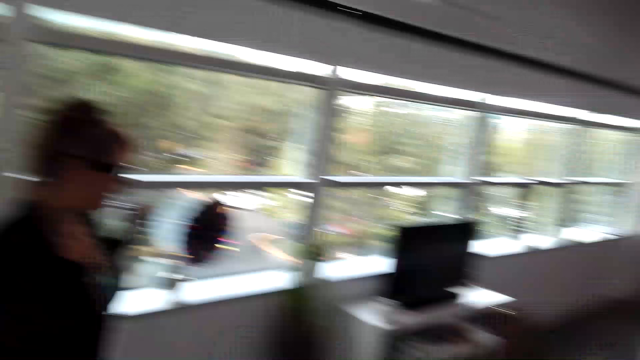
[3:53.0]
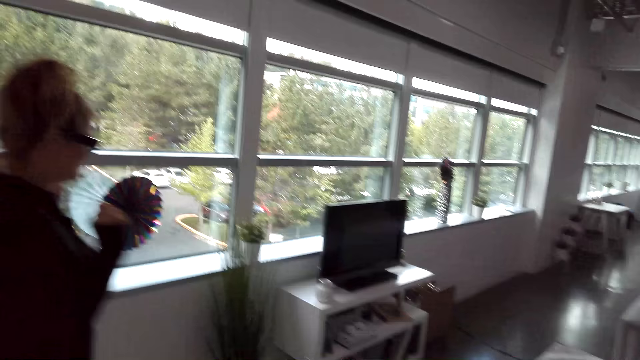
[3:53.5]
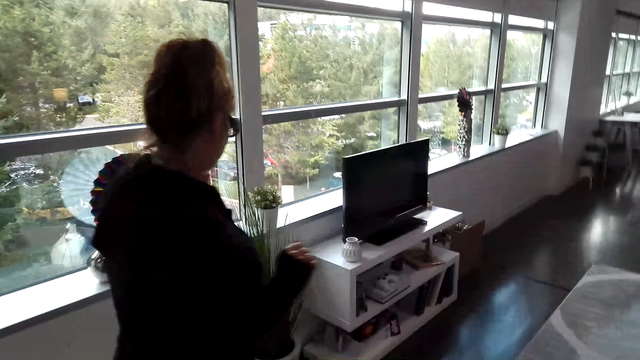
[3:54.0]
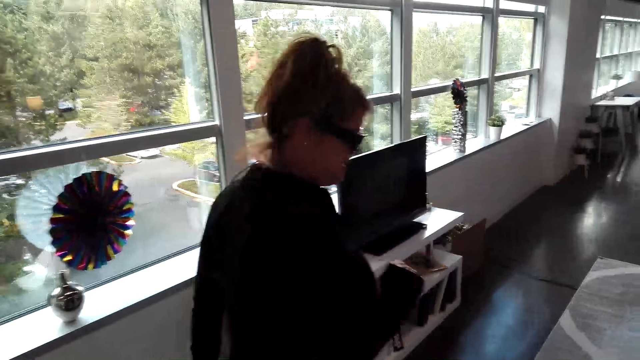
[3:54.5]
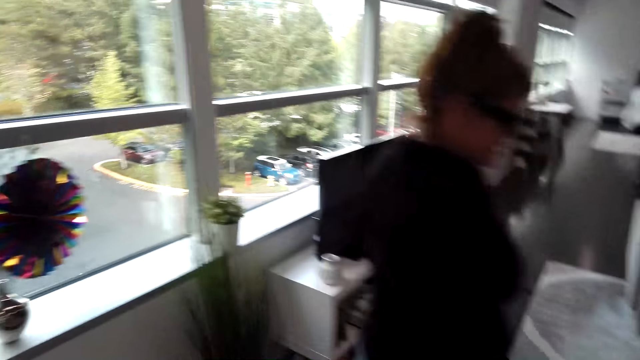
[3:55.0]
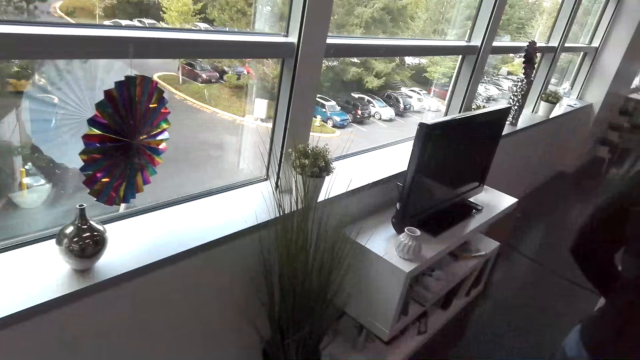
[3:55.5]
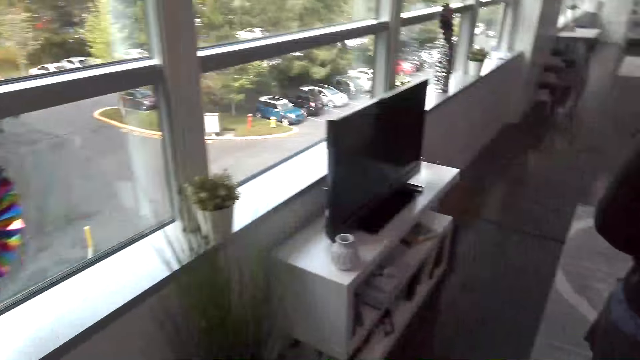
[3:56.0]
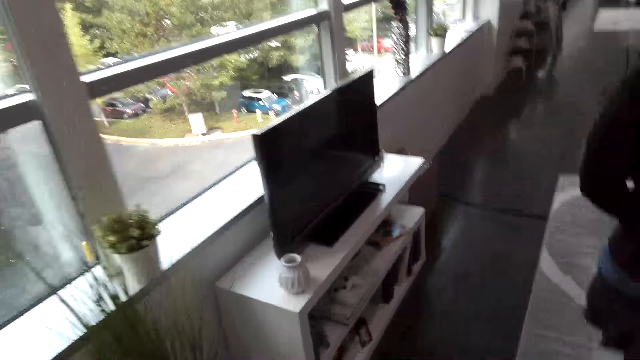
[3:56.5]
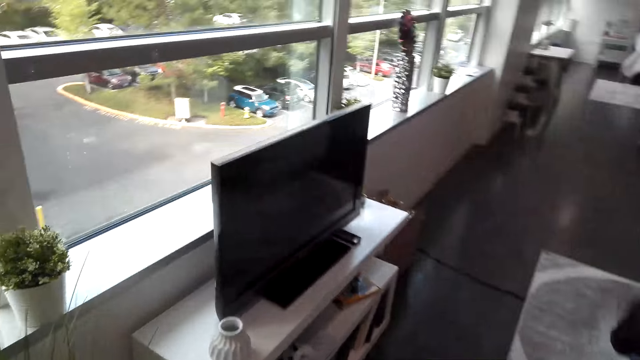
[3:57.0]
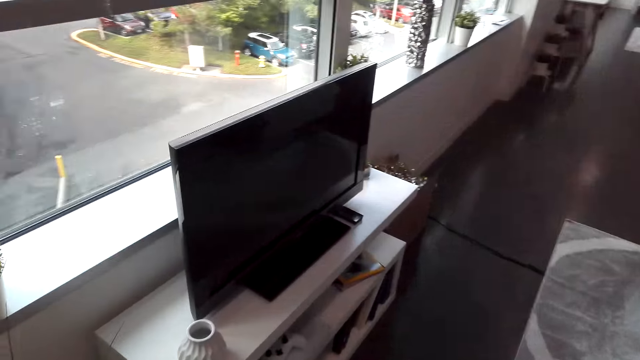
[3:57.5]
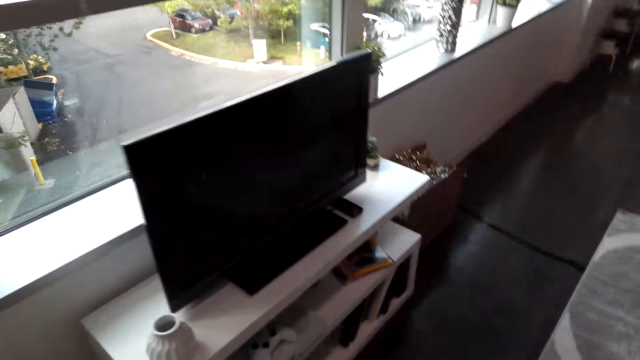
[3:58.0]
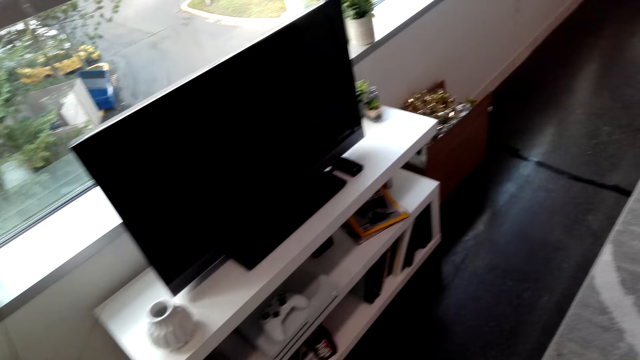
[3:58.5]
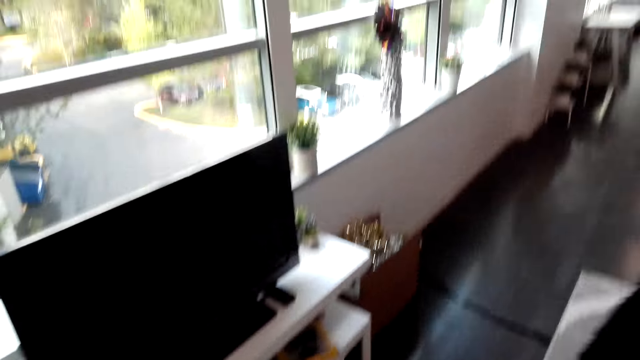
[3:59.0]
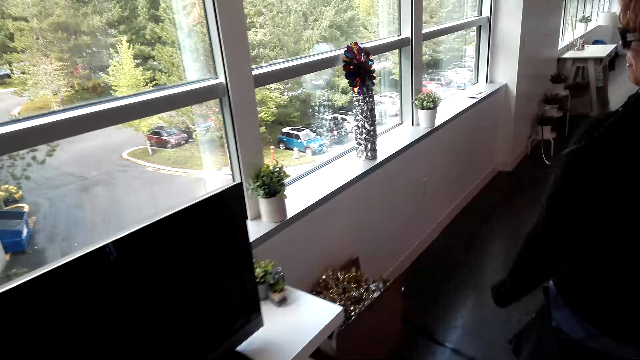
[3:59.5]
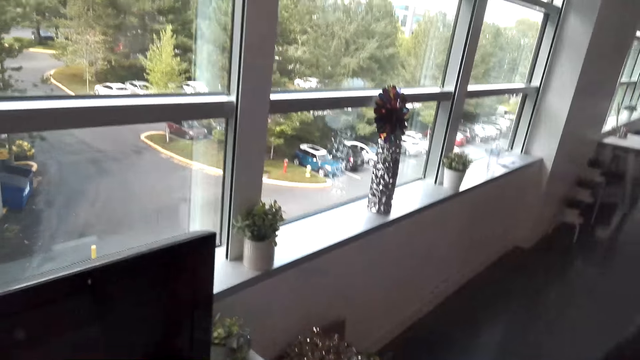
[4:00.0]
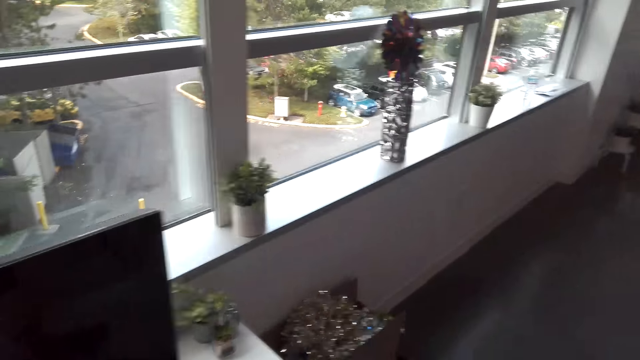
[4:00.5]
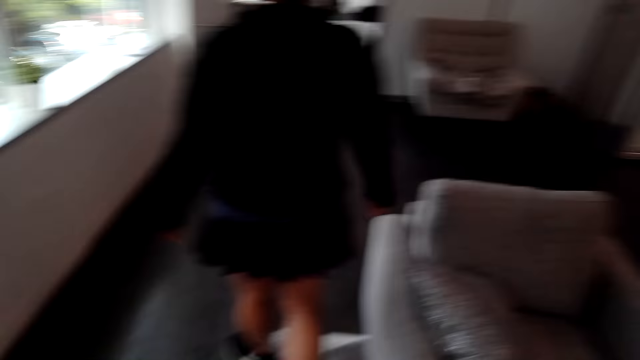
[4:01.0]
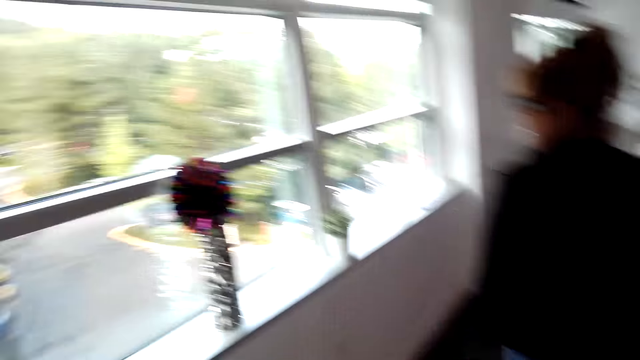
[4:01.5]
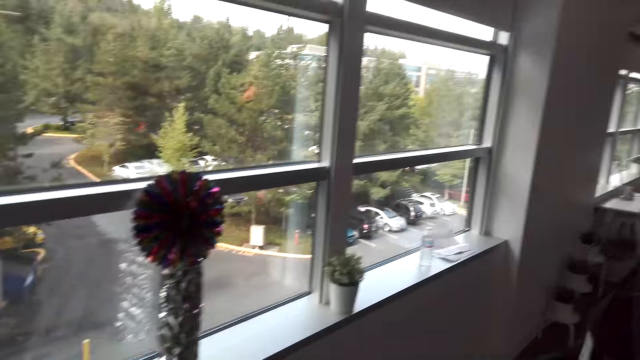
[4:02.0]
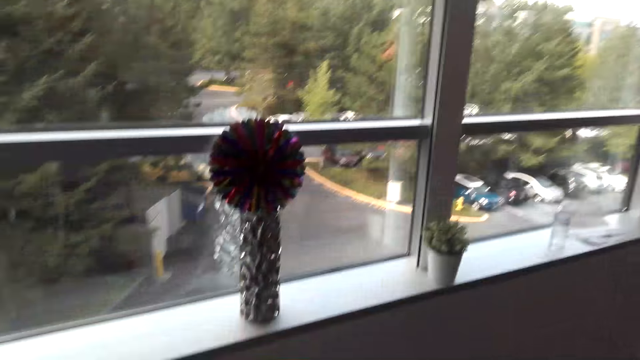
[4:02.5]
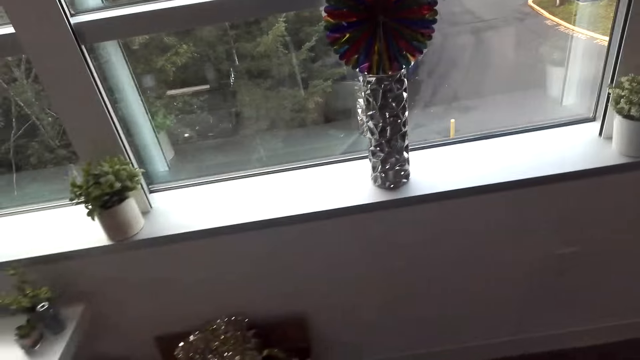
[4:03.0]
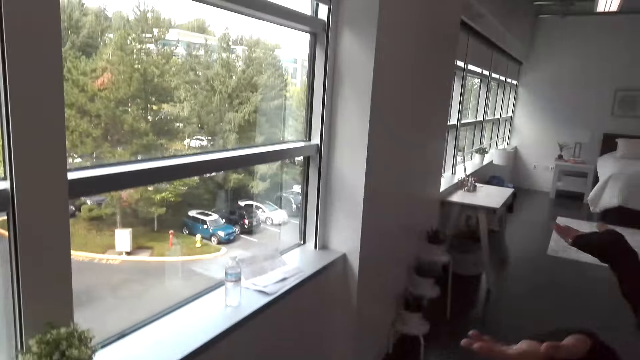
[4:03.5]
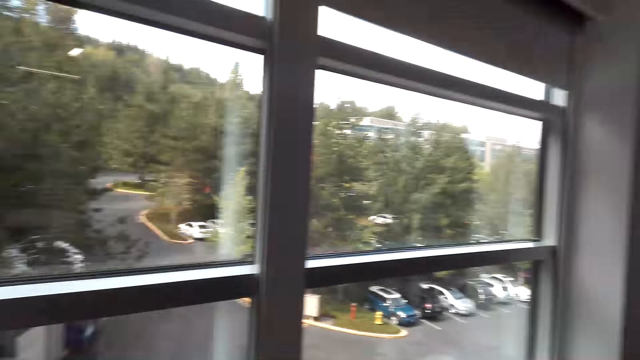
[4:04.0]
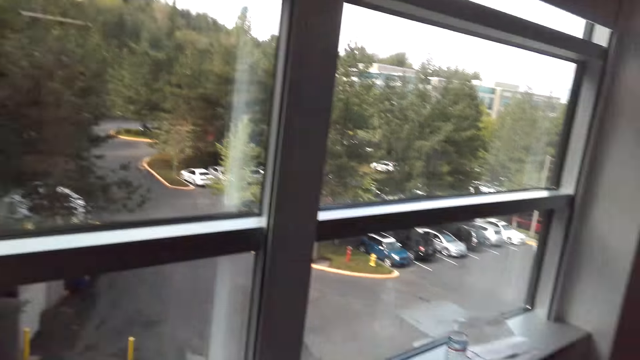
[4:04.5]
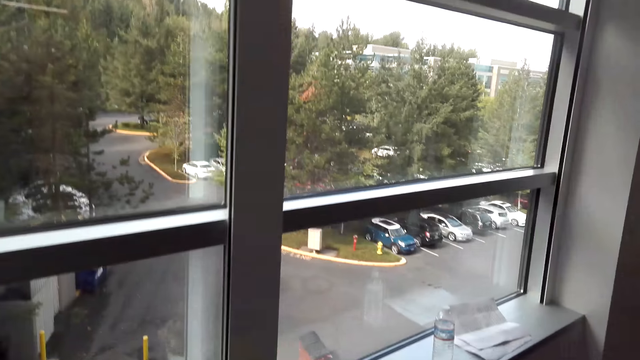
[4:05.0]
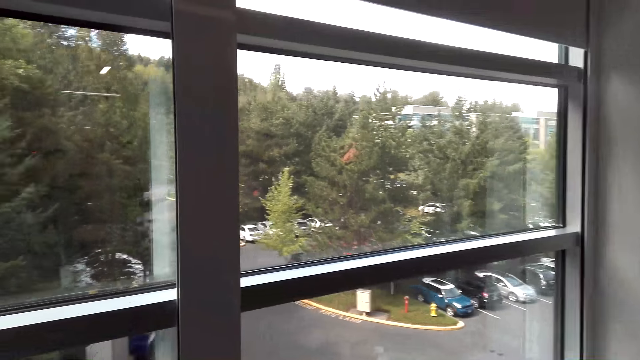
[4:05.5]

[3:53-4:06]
A woman dialogues with the camera wearer. The camera wearer talks to the woman. The woman goes to the living room. The camera wearer walks to the living room. The woman dialogues with the camera wearer. The woman walks. The camera wearer talks to the woman. The woman dialogues with the camera wearer again. The camera wearer looks at the TV cabinet. The woman dialogues with the camera wearer. The camera wearer looks outside the window. The woman walks.

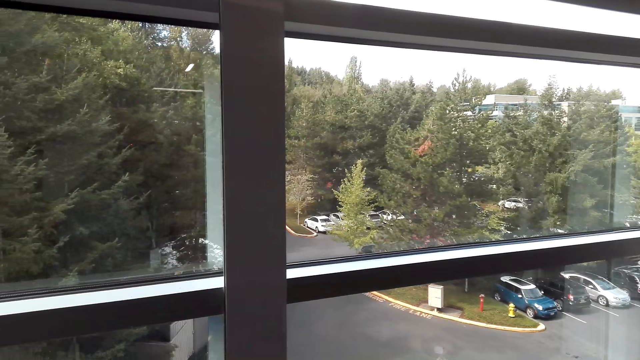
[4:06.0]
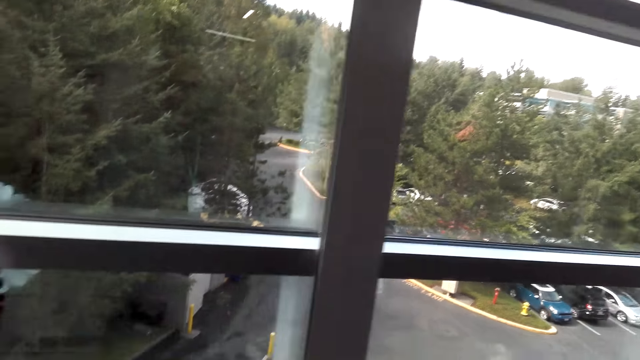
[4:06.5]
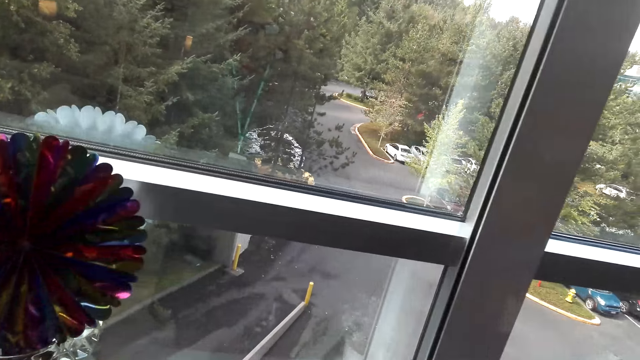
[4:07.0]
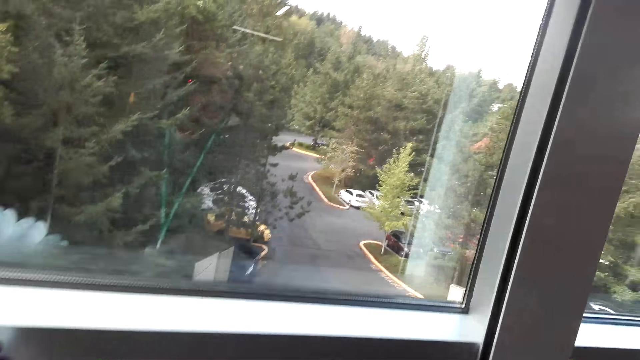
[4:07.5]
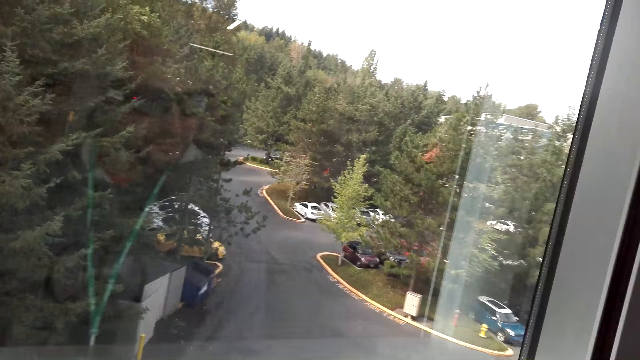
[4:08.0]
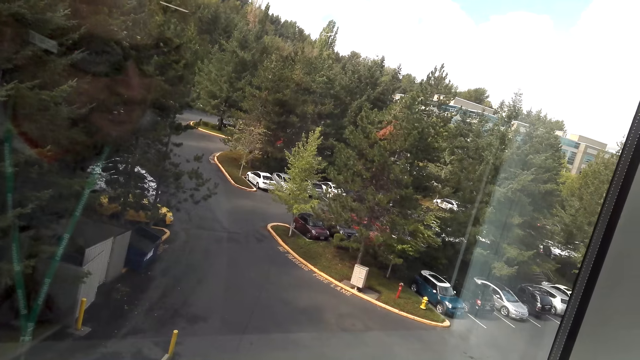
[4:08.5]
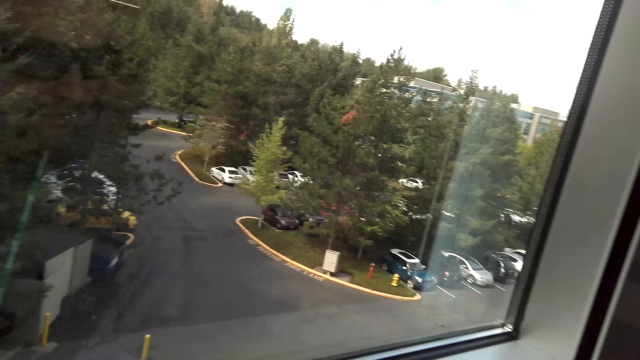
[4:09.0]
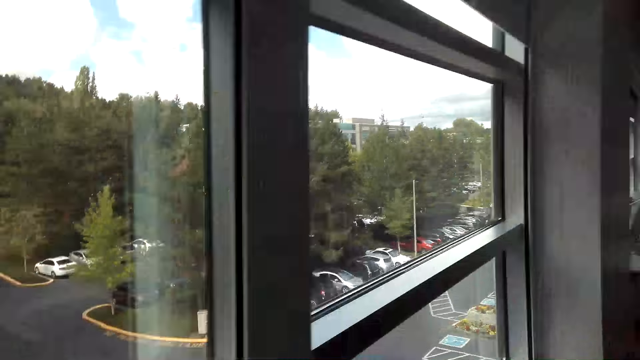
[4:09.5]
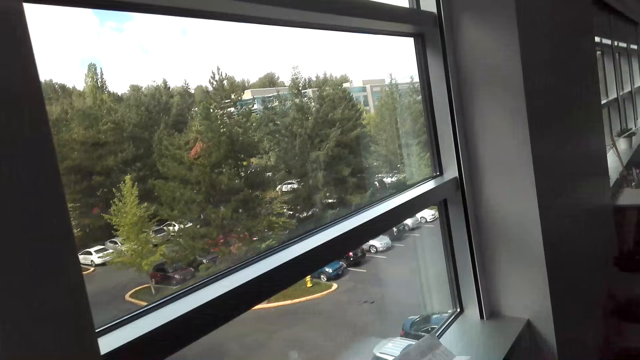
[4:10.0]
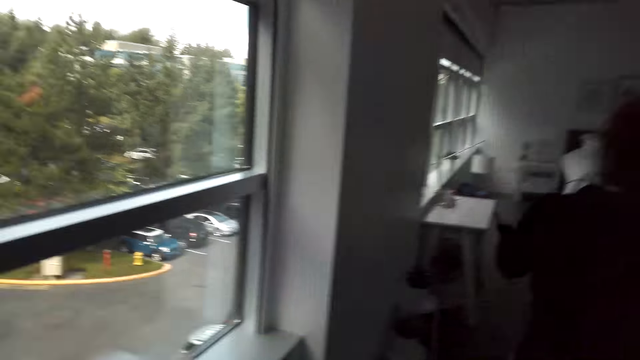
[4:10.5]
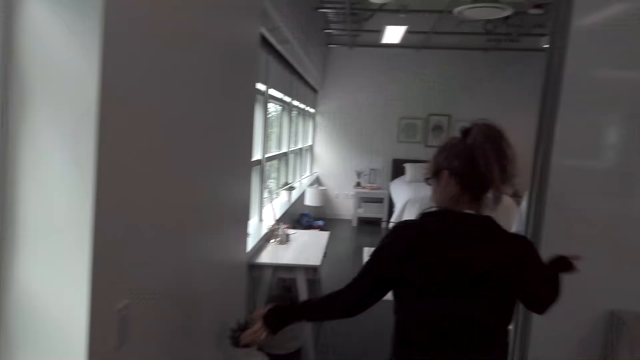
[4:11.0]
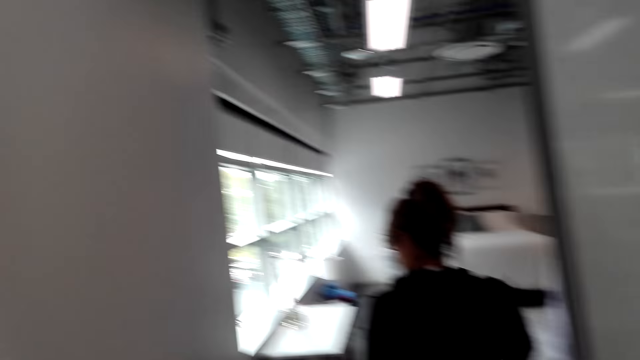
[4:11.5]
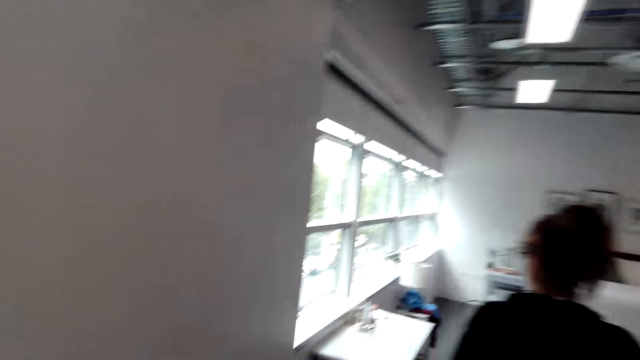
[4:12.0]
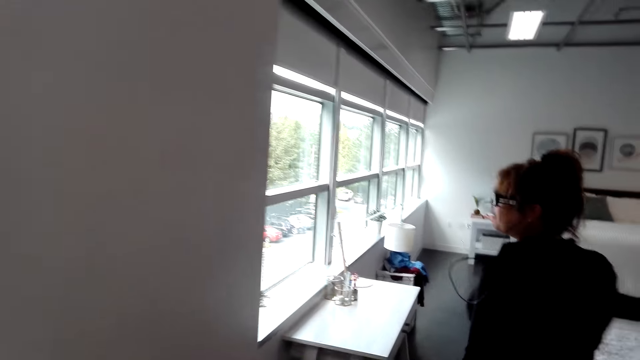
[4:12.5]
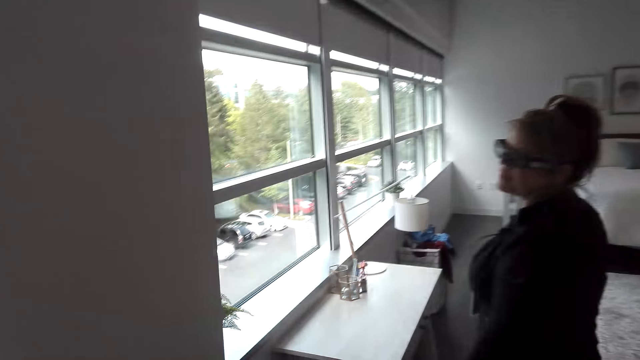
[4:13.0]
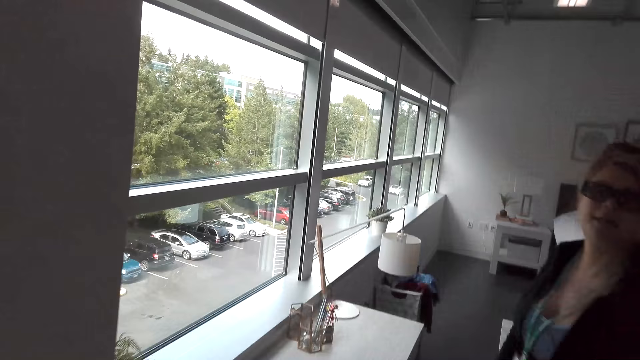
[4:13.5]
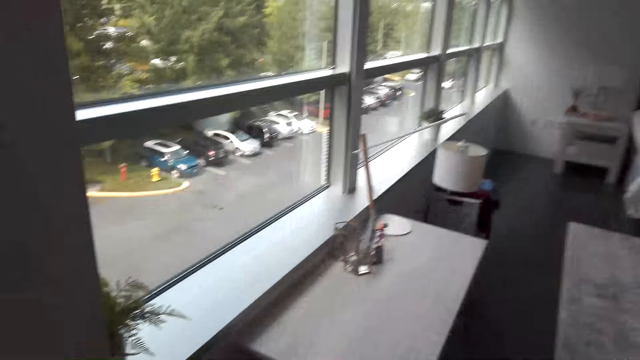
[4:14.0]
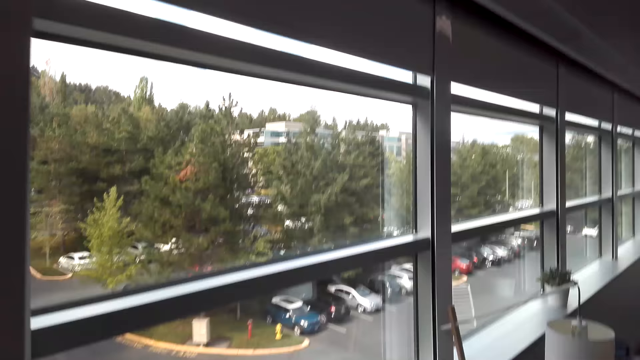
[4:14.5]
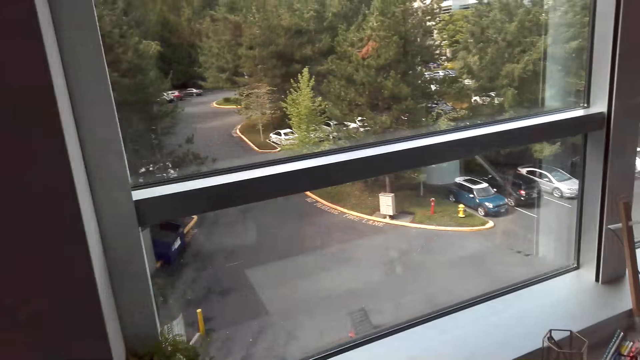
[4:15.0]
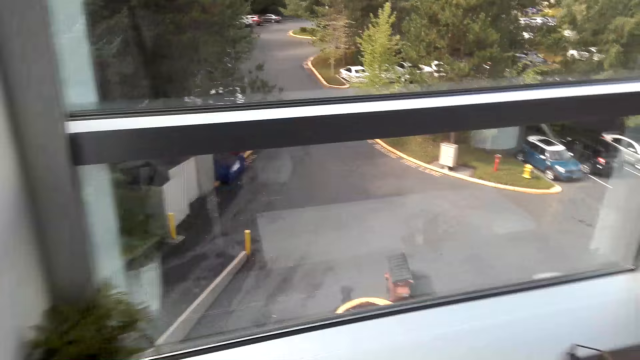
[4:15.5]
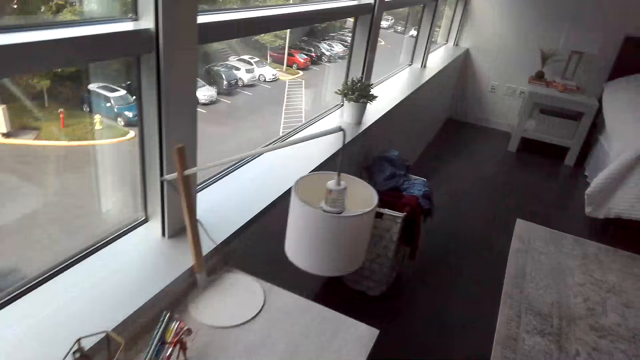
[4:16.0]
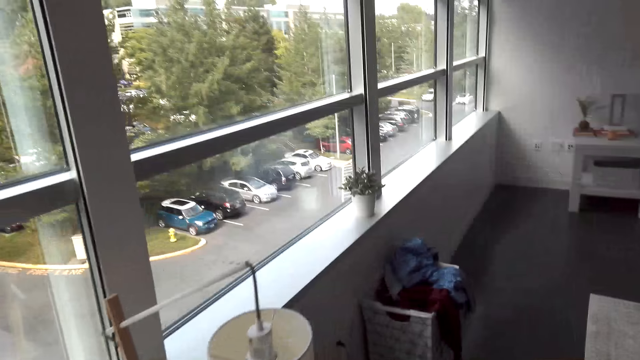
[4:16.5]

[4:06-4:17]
The camera wearer looks through the window. They follow the woman. The woman walks to the bedroom and dialogues with the camera wearer. The woman walks around the room. The camera wearer walks into the bedroom. The woman dialogues with the camera wearer. The camera wearer looks at the woman. The woman dialogues with the camera wearer again. The camera wearer looks outside the window.
